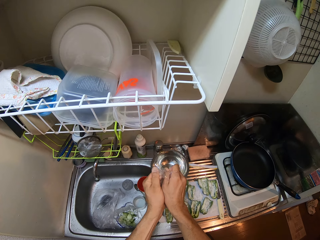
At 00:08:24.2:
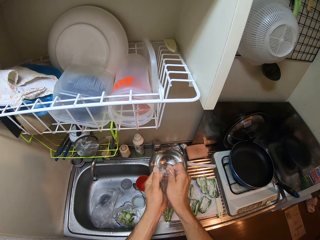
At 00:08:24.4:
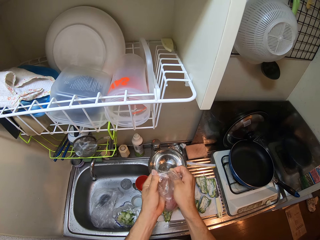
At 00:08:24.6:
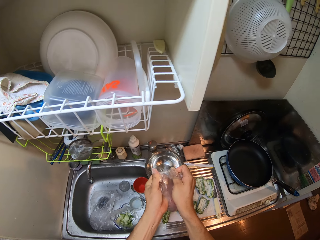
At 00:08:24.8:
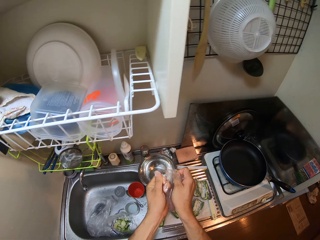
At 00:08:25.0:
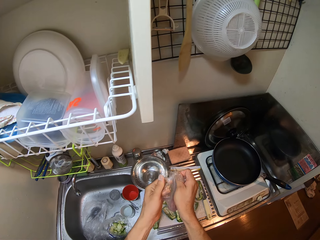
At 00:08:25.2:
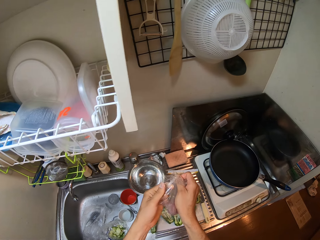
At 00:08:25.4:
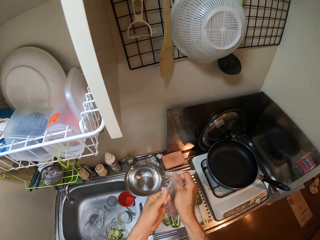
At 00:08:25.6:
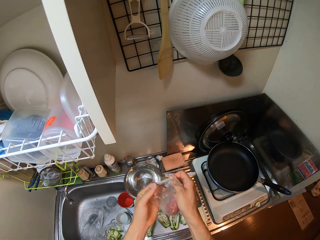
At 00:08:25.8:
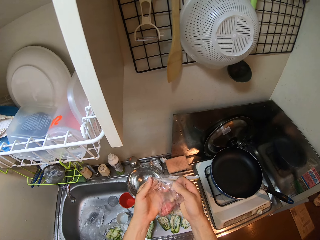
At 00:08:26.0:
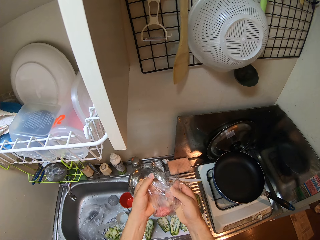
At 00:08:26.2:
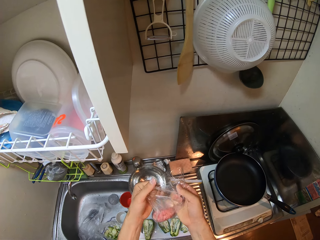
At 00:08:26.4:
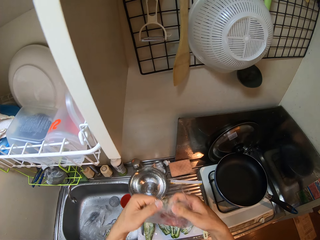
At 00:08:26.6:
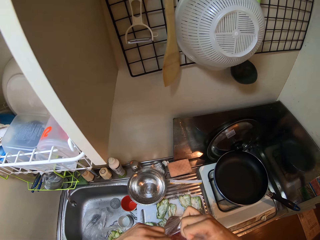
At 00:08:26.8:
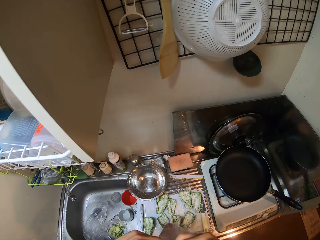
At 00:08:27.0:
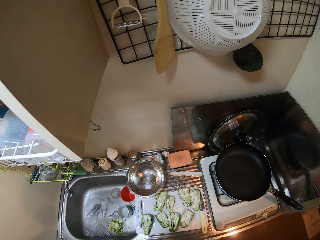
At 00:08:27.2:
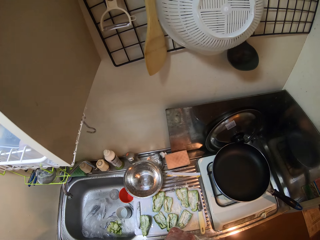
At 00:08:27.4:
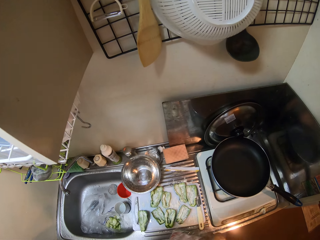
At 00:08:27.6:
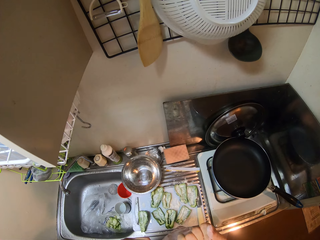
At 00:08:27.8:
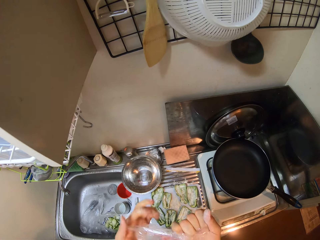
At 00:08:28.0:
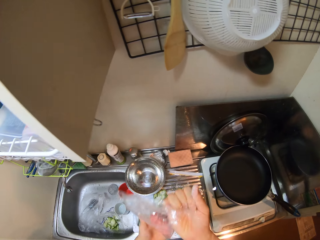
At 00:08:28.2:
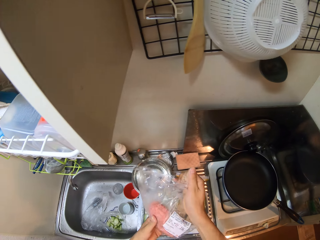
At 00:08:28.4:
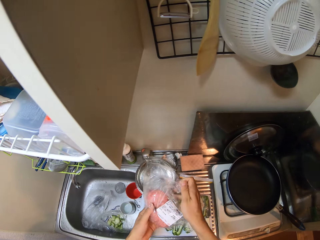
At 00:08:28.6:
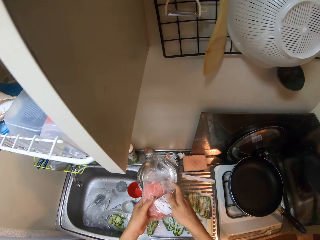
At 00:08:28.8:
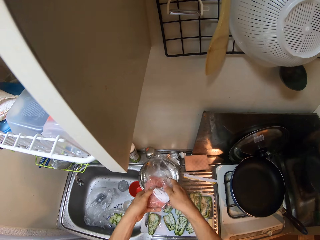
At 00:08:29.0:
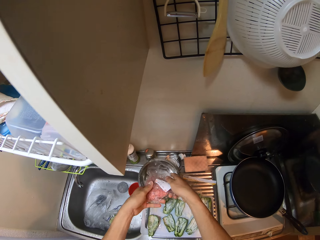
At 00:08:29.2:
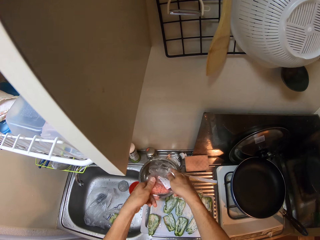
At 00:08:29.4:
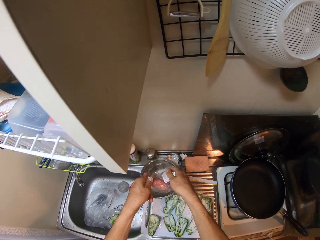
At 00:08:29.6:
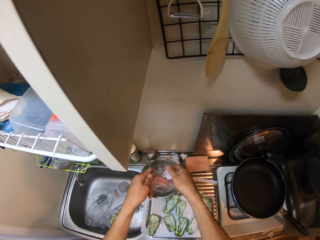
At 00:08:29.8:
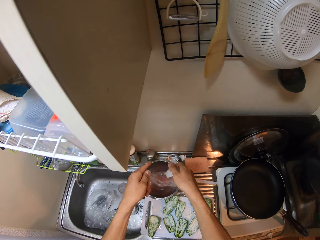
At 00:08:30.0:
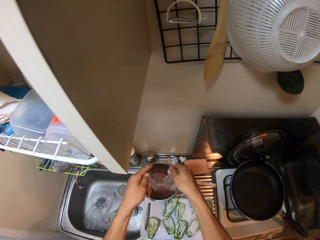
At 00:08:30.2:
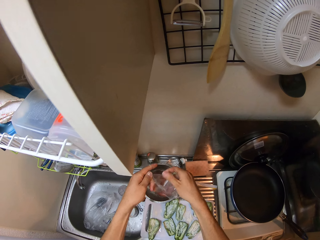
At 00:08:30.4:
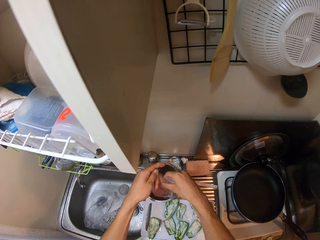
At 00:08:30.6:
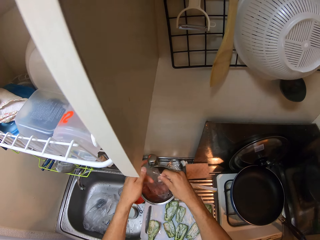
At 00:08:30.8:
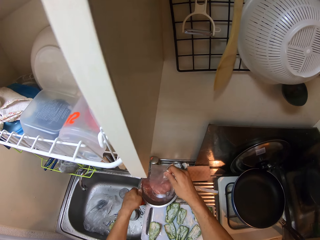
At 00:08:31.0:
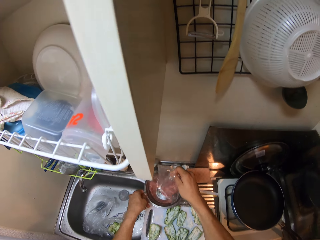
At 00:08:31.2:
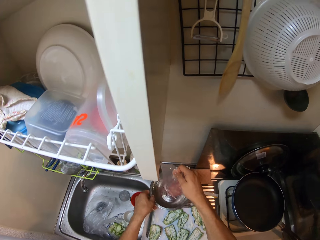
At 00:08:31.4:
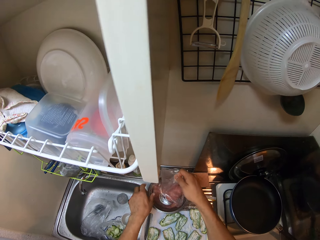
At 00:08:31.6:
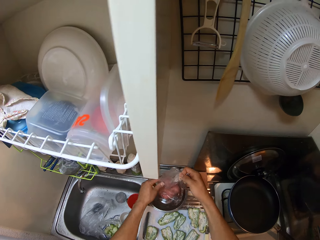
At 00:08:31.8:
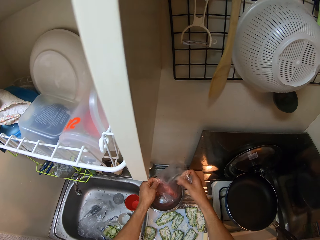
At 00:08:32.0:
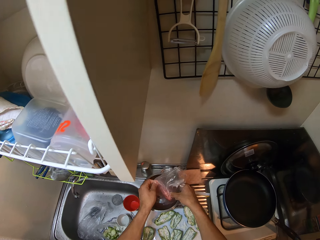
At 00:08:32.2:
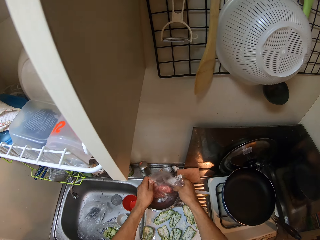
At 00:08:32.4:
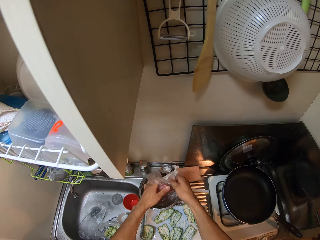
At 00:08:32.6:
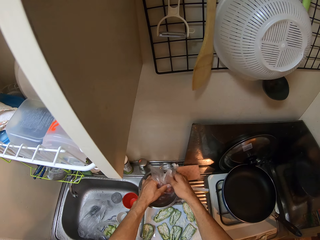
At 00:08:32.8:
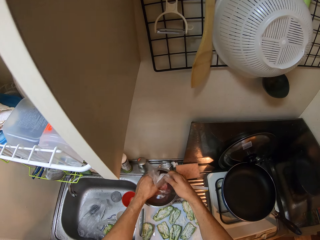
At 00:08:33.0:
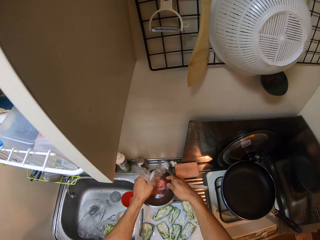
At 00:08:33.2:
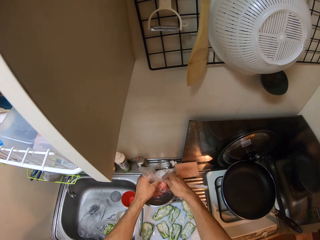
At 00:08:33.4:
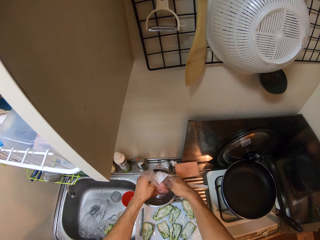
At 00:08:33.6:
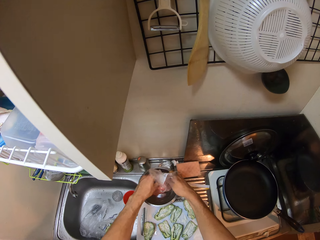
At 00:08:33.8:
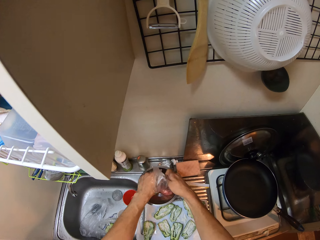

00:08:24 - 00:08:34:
The camera wearer pours the mashed beef into the stainless plate.

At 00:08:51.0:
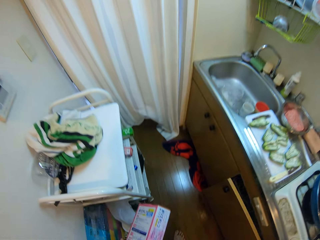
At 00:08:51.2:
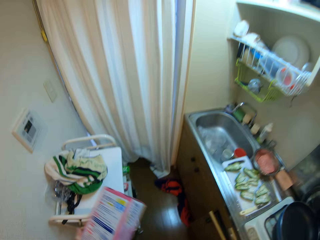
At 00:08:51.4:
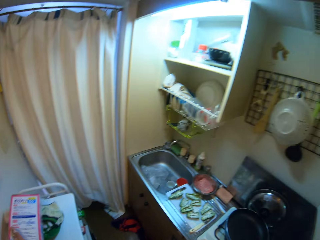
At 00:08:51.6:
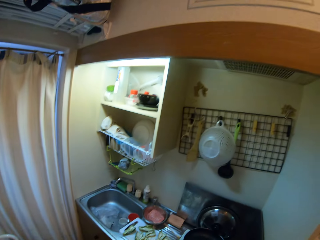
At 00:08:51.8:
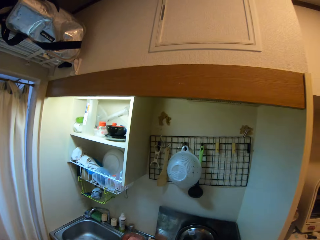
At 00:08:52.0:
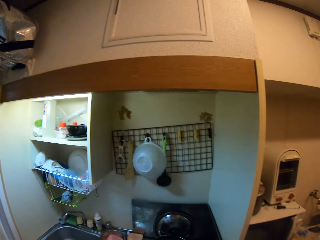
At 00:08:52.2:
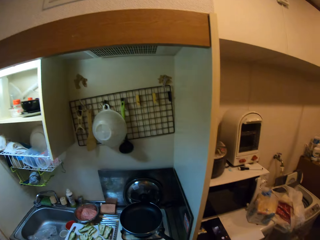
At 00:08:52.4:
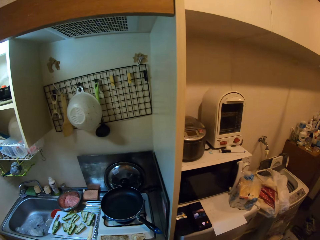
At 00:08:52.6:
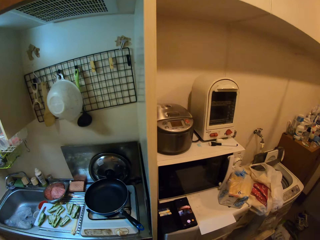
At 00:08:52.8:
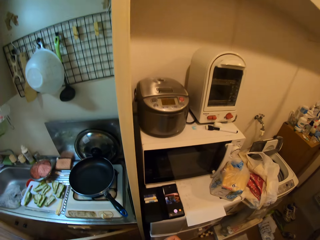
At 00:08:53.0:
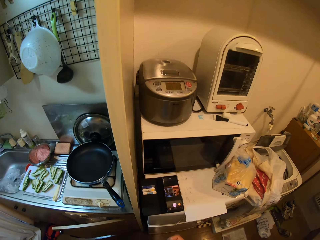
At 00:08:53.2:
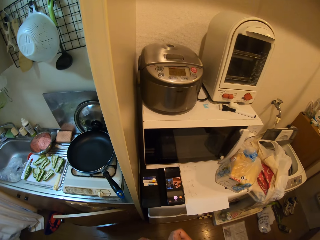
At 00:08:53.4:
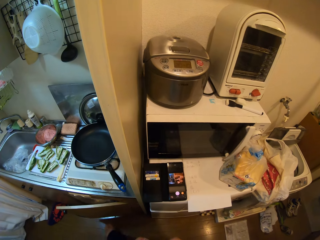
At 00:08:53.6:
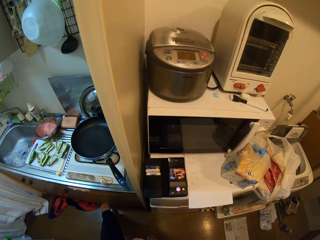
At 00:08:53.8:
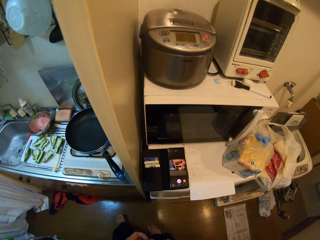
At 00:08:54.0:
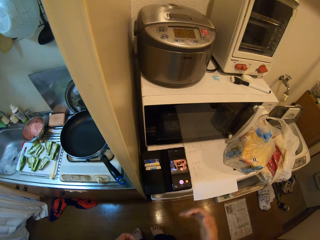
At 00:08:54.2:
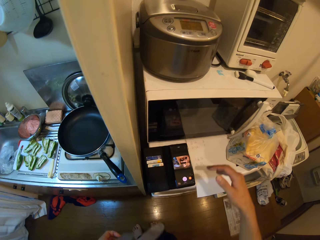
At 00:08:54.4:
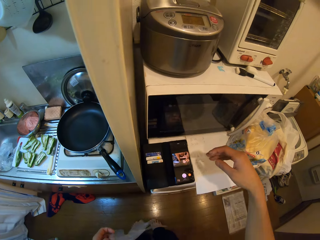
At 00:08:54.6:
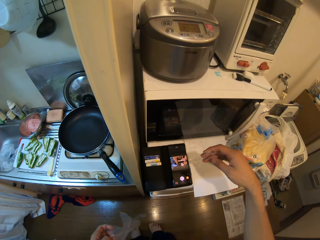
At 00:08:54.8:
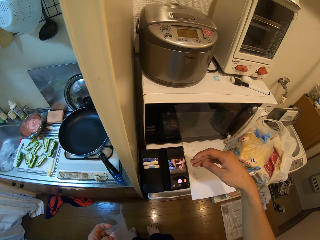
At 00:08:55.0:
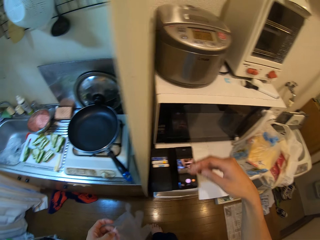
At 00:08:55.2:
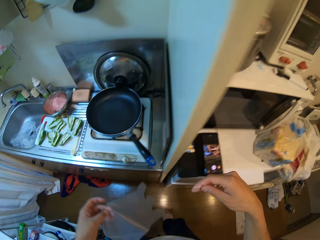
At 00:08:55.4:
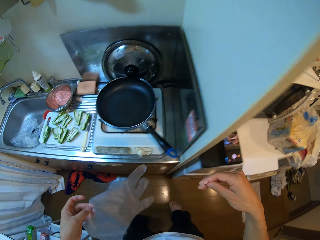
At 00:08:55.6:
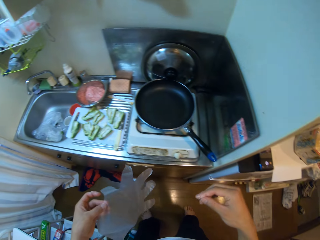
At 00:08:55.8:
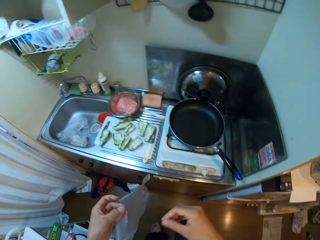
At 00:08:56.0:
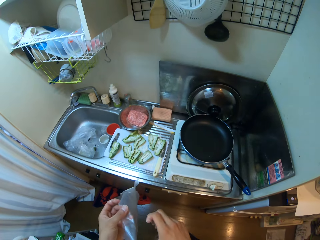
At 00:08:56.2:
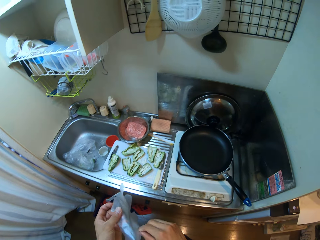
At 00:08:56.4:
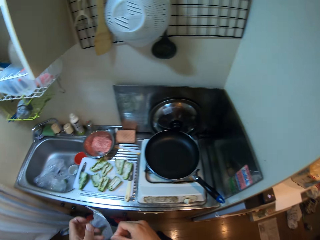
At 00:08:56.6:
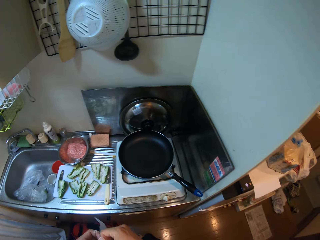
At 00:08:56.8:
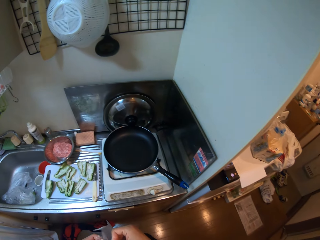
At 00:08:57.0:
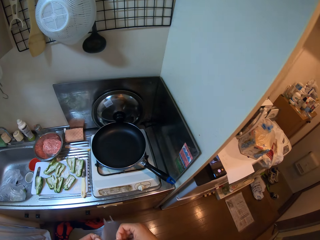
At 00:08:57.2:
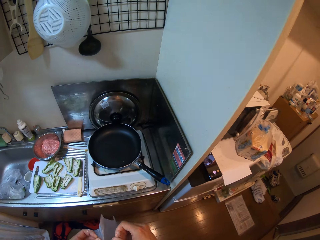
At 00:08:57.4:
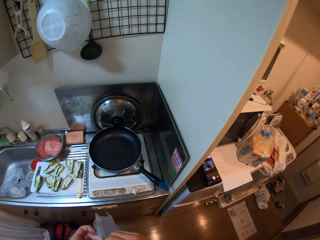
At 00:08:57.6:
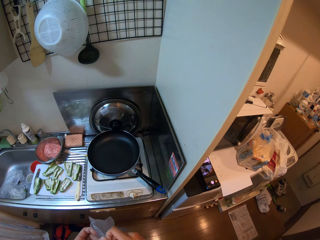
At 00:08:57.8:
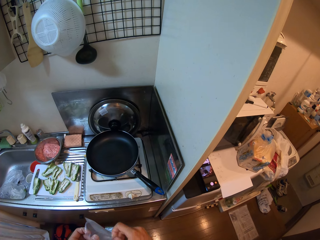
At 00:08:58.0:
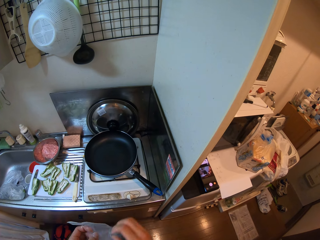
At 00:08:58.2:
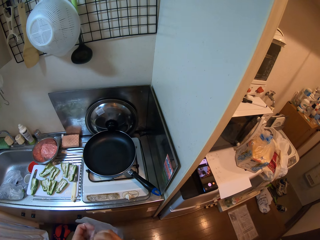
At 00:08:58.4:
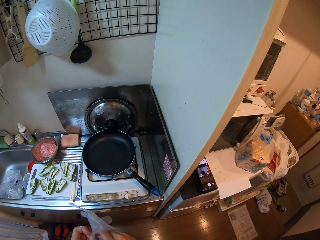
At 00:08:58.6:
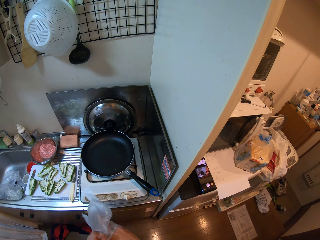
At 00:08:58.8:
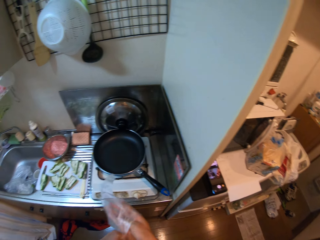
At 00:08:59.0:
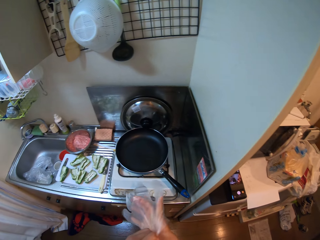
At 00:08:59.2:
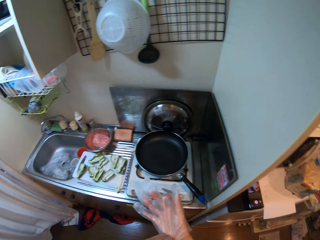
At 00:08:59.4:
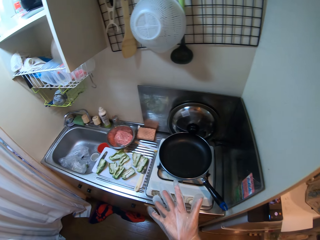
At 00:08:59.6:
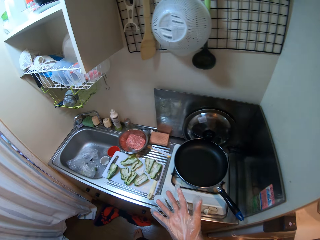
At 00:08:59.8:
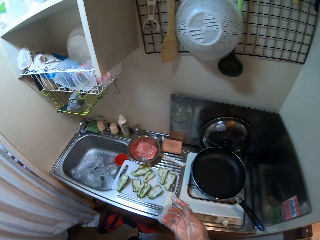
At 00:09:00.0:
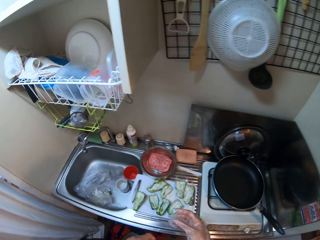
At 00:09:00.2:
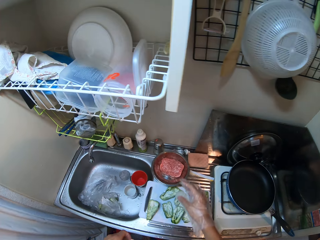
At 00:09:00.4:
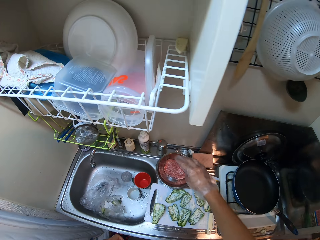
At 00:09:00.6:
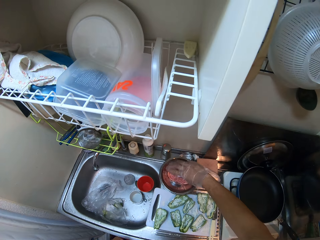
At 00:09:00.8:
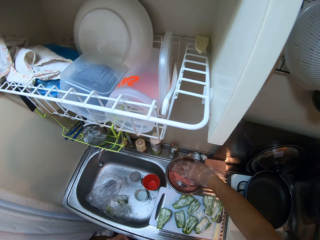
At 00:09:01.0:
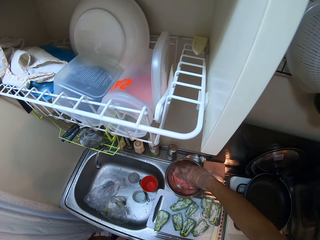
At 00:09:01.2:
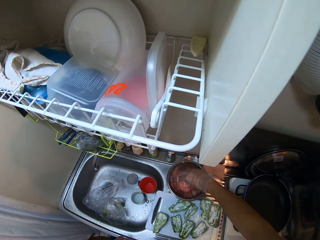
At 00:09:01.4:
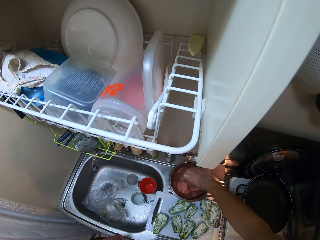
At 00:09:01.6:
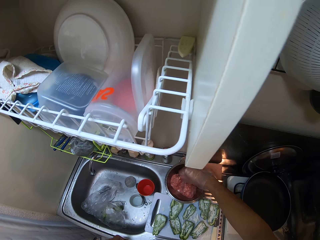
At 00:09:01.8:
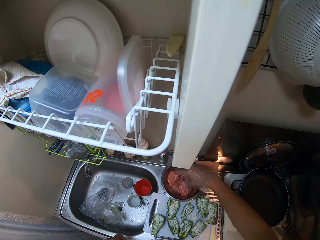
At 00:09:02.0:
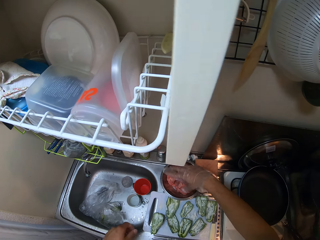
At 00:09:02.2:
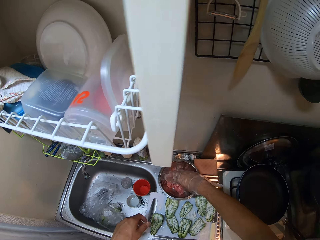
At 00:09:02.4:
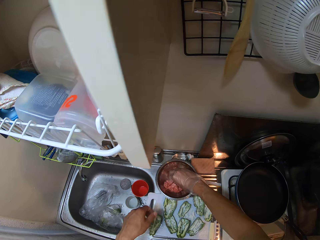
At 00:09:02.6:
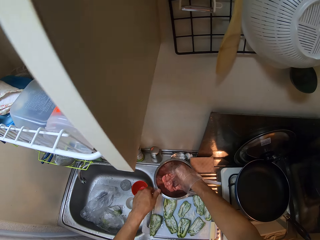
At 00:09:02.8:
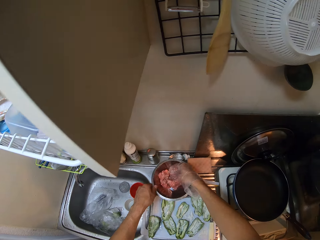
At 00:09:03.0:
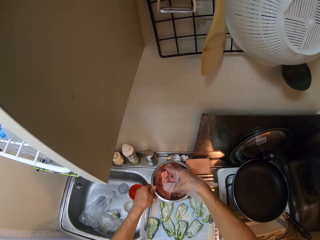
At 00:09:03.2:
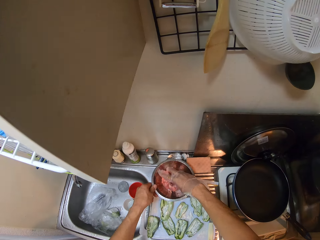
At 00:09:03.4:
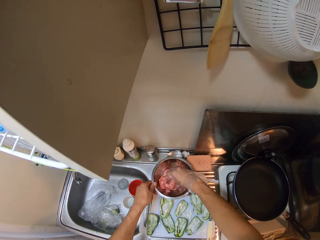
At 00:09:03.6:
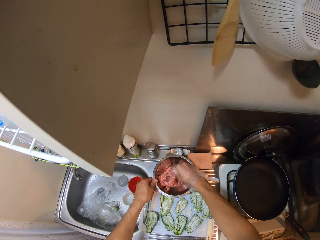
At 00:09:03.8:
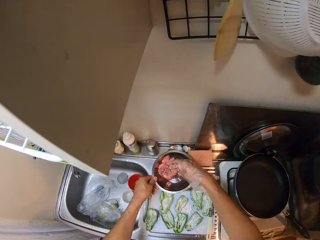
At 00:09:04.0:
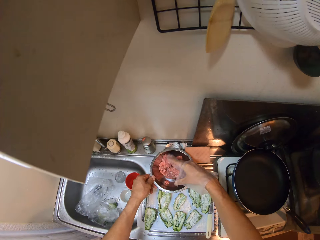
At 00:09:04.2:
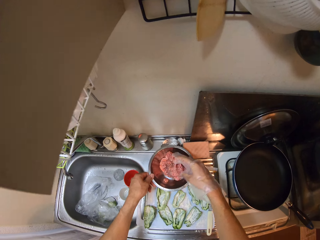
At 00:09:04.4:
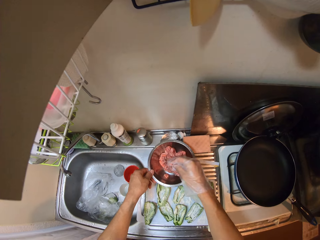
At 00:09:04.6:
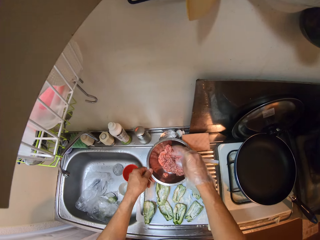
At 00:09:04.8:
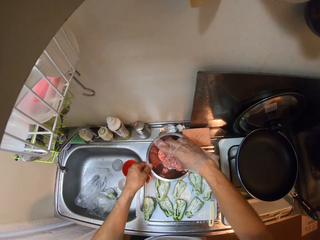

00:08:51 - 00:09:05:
The camera wearer puts the pack of polythene gloves on a rack. She closes the cabinet. She moves around. She closes the door of the cabinet. She wears the polythene gloves on her right hand. She squashes the mashed beef in the stainless bowl with her right hand. She mixes the mince meat from the bowl.
